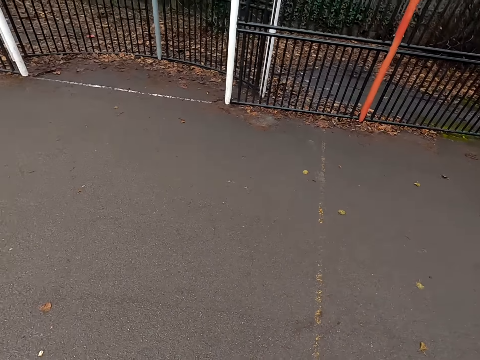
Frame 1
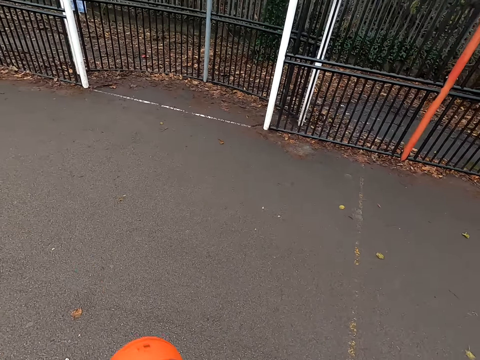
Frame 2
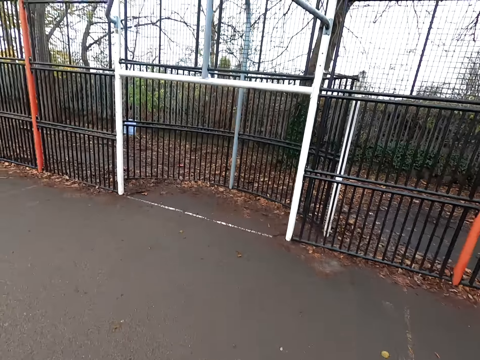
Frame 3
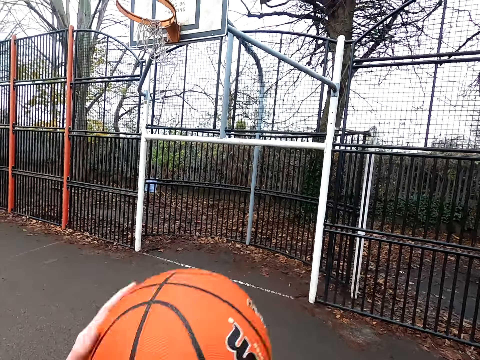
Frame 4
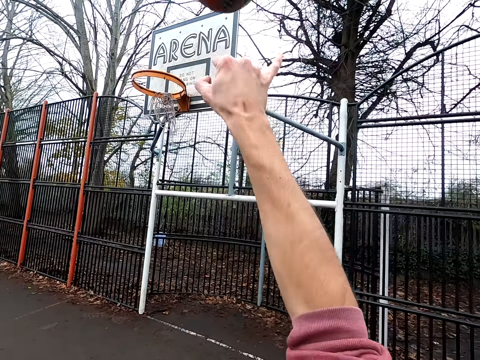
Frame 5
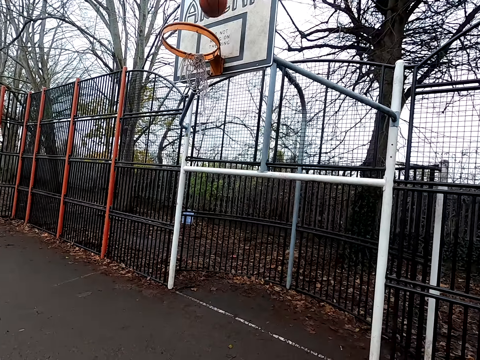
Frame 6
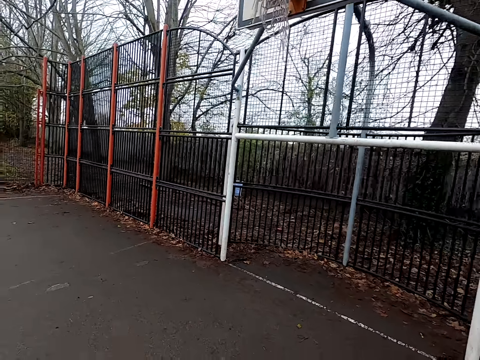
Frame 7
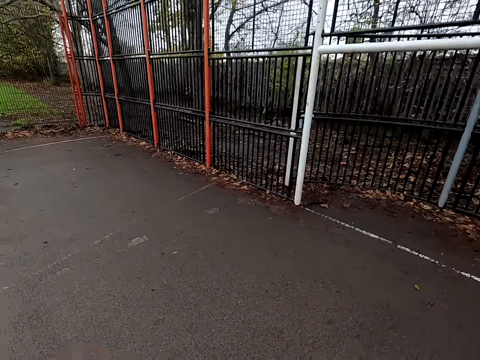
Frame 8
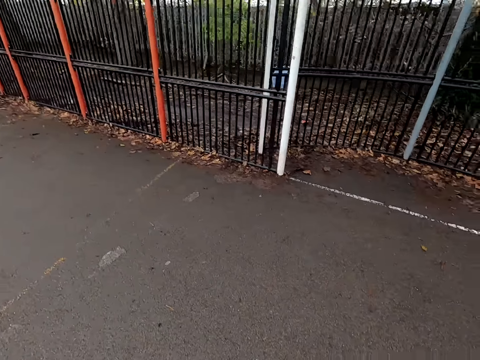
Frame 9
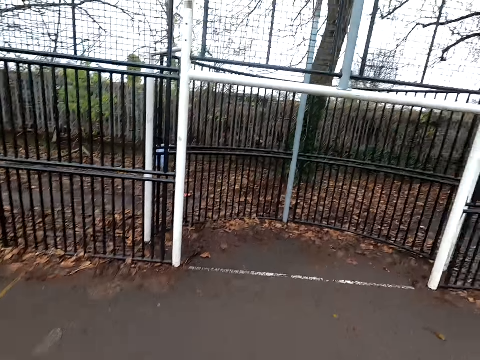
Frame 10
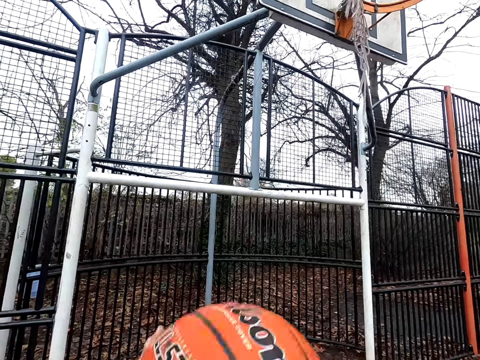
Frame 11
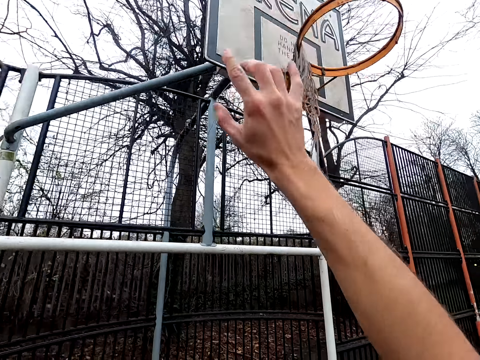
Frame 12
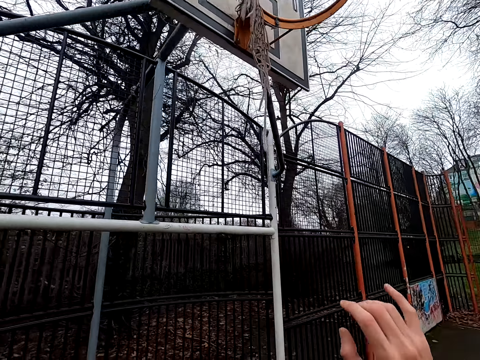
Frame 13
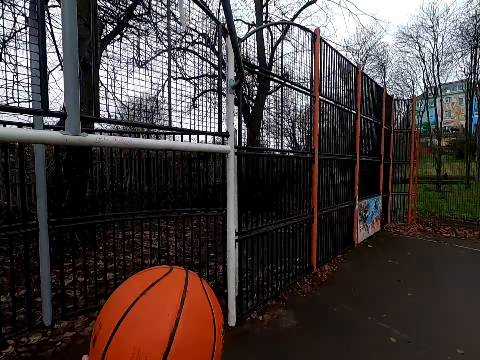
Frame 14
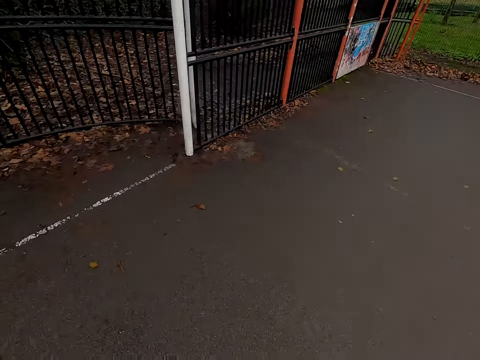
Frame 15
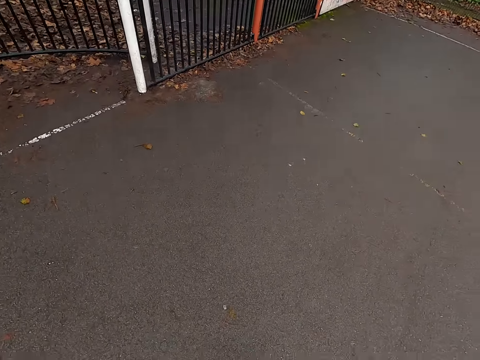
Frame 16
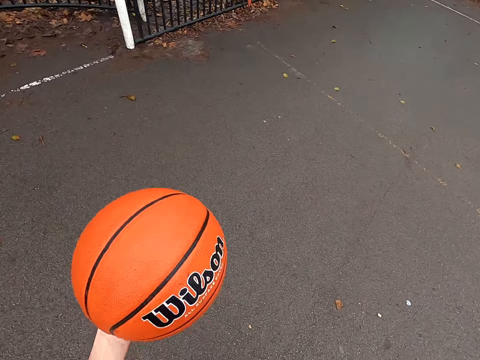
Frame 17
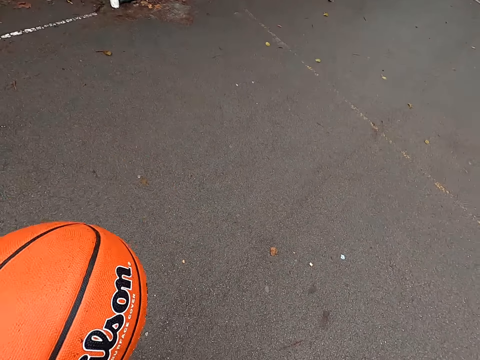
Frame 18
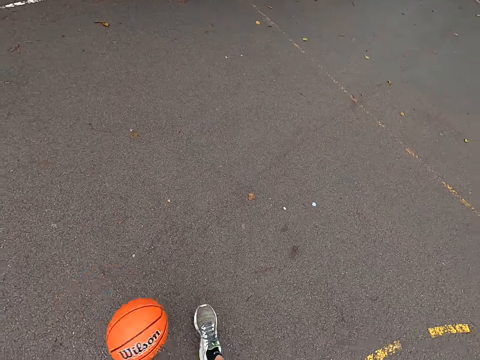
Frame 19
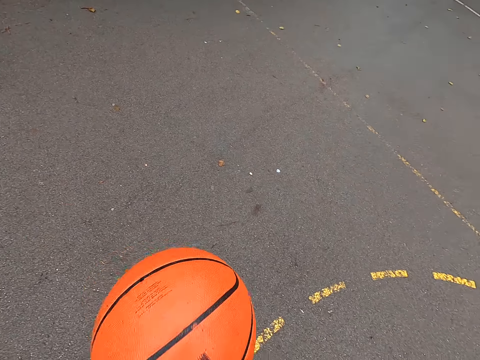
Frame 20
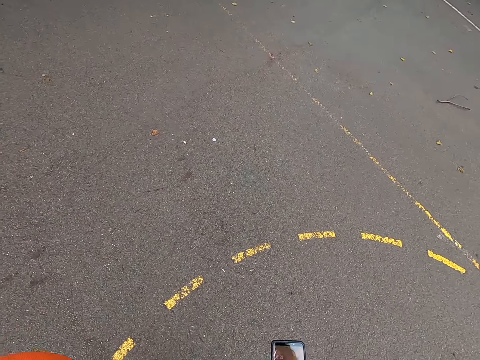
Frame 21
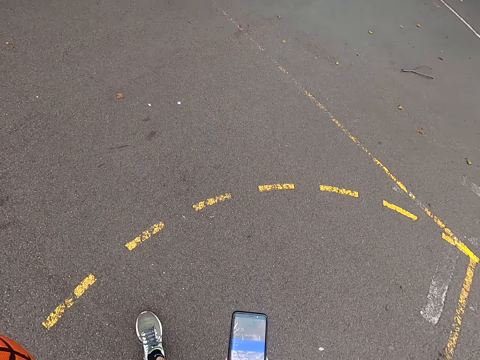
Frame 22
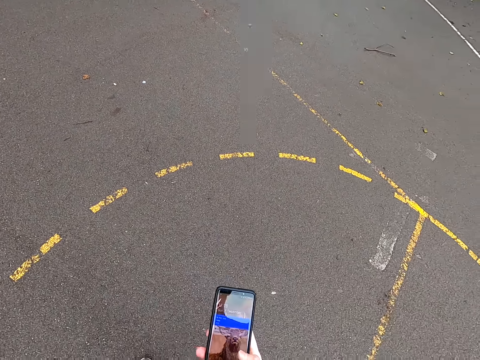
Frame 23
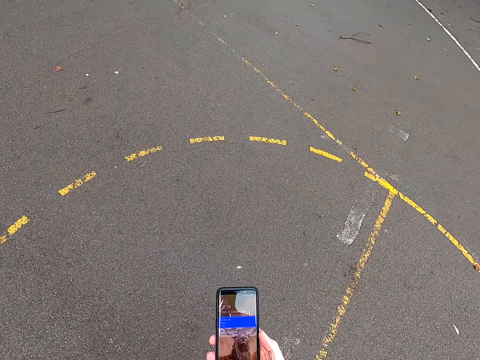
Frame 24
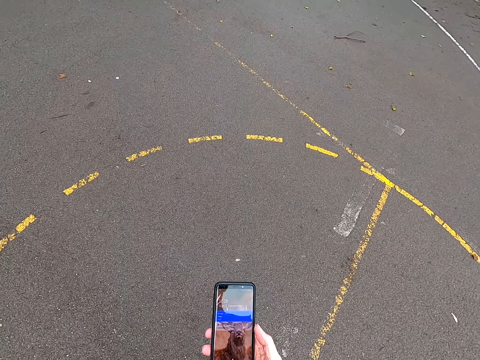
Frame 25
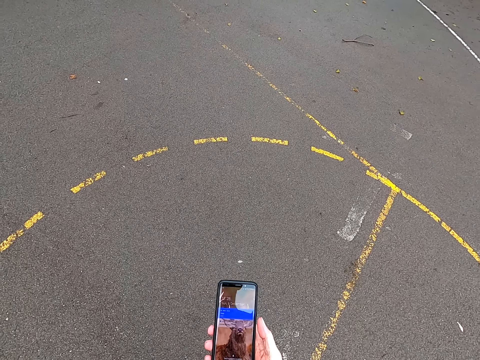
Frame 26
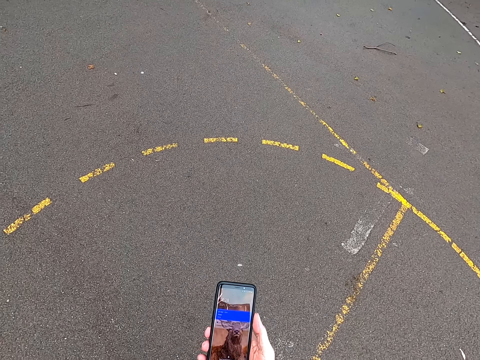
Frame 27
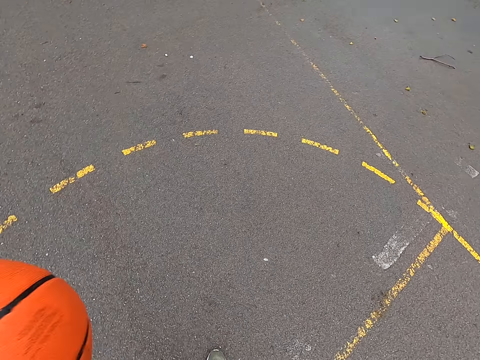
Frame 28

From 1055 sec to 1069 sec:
The camera wearer bounces the ball. They throw the ball. They walk around. They dribble the ball. They shoot the ball. They take the ball. They bounce the ball. They scroll through the phone.

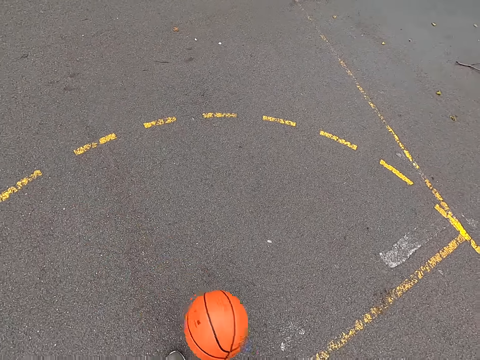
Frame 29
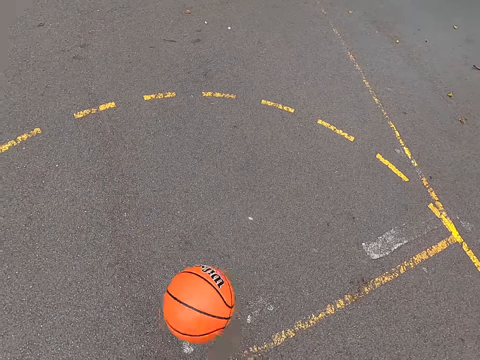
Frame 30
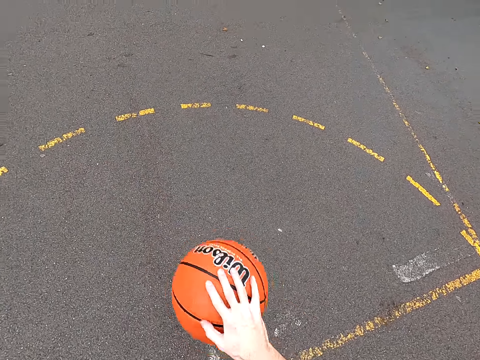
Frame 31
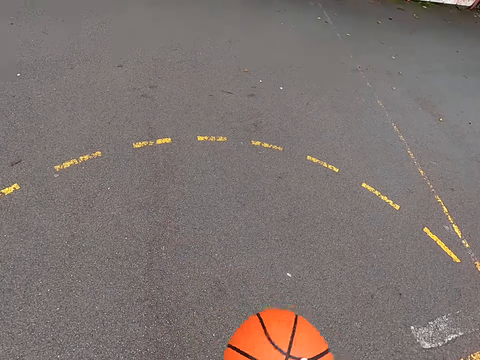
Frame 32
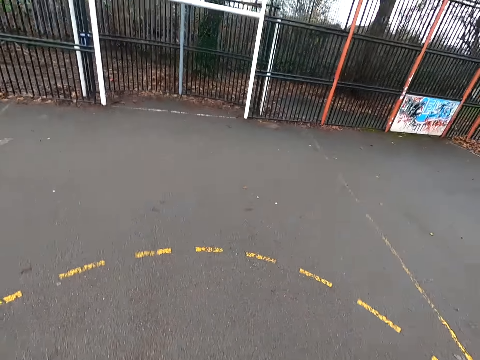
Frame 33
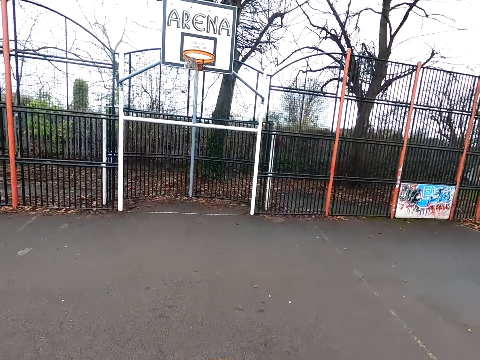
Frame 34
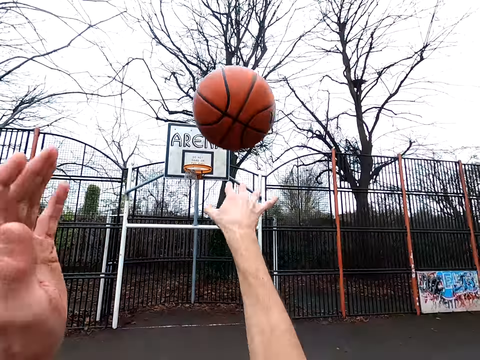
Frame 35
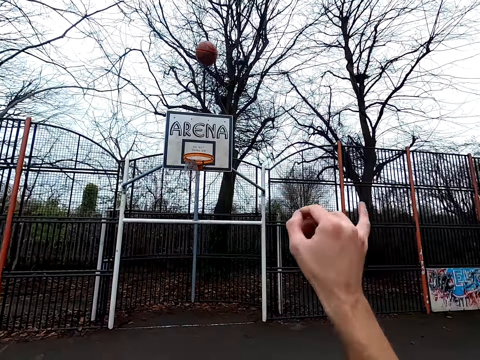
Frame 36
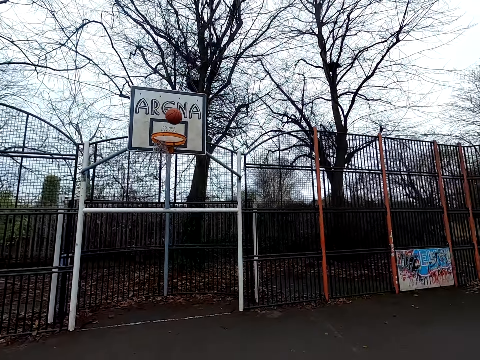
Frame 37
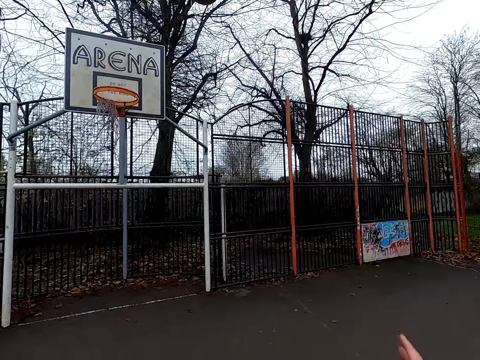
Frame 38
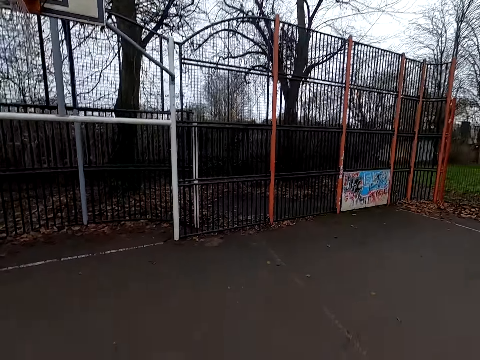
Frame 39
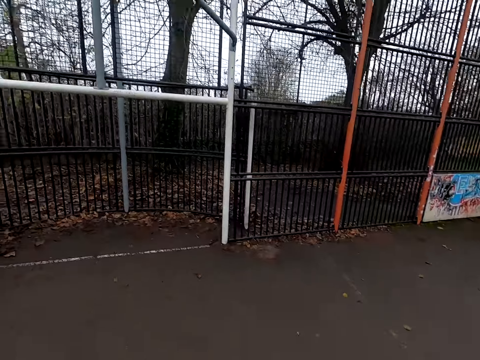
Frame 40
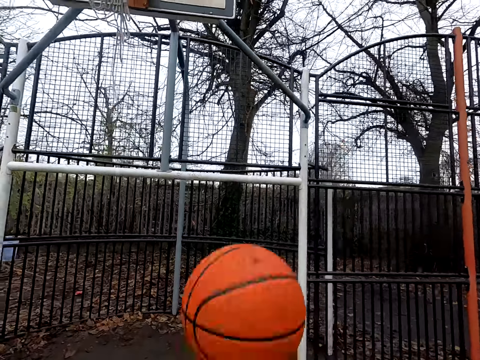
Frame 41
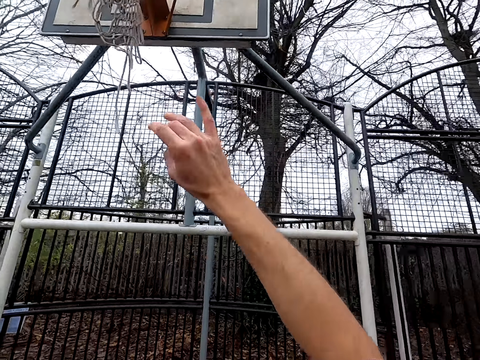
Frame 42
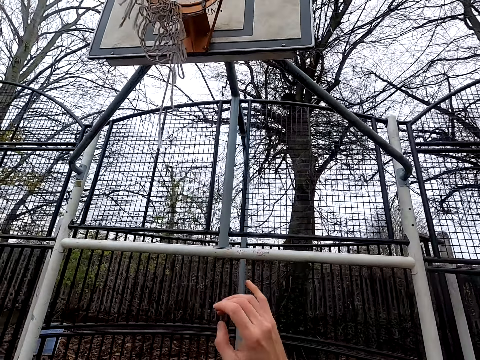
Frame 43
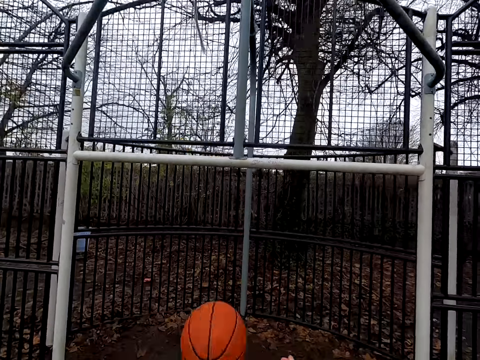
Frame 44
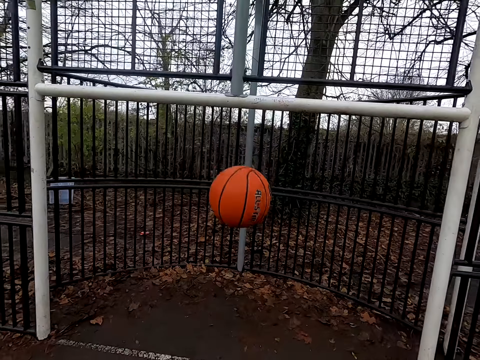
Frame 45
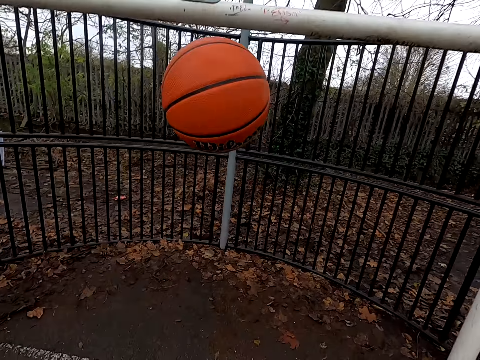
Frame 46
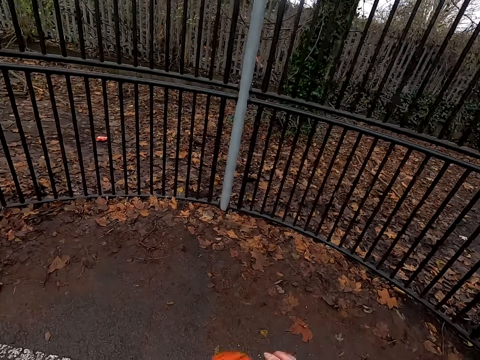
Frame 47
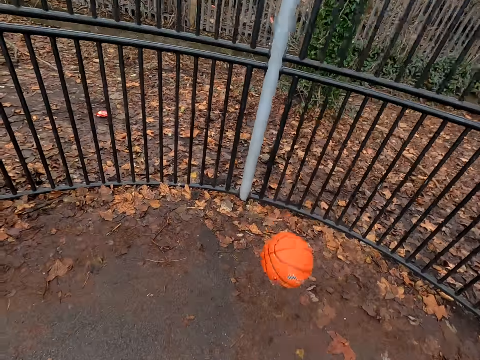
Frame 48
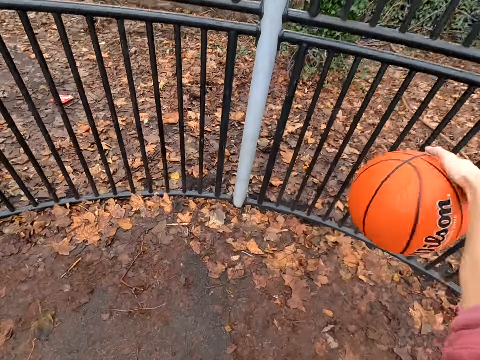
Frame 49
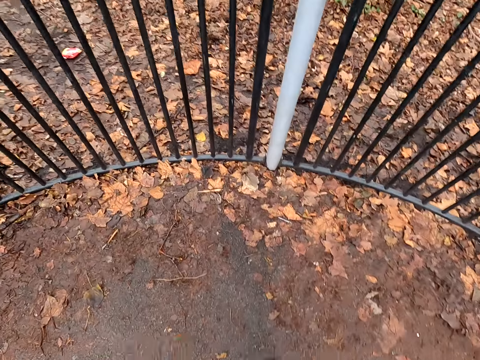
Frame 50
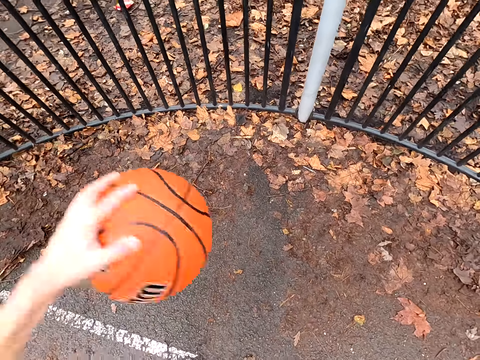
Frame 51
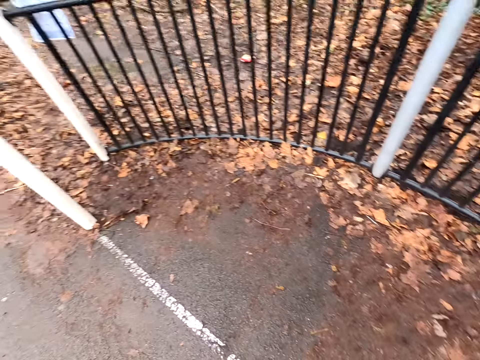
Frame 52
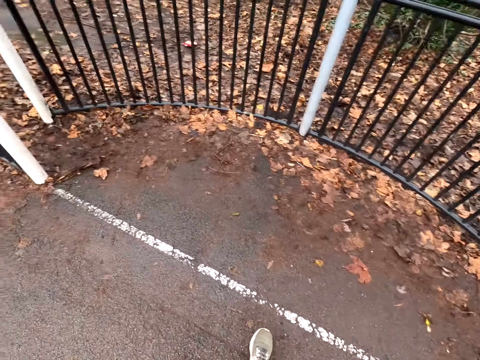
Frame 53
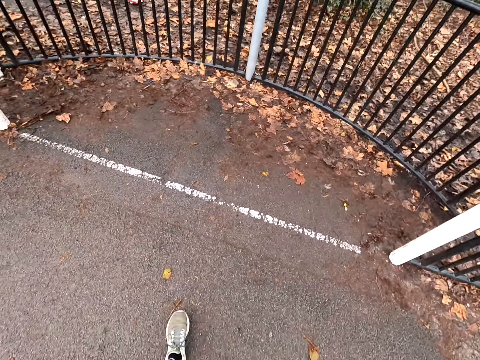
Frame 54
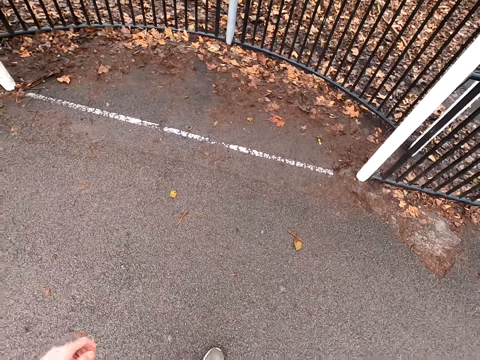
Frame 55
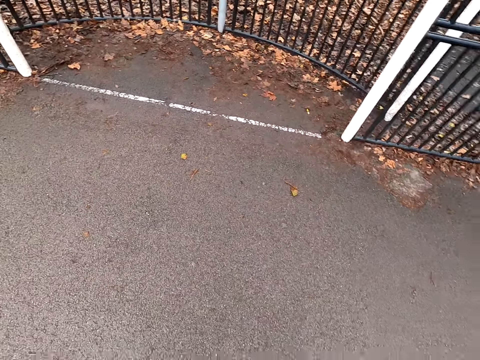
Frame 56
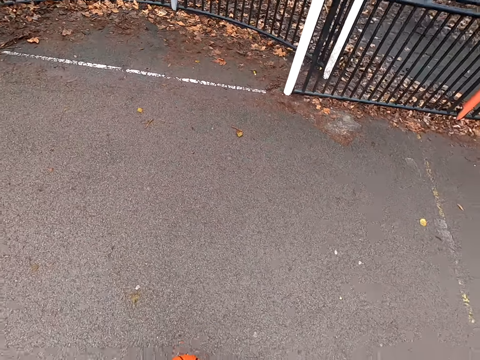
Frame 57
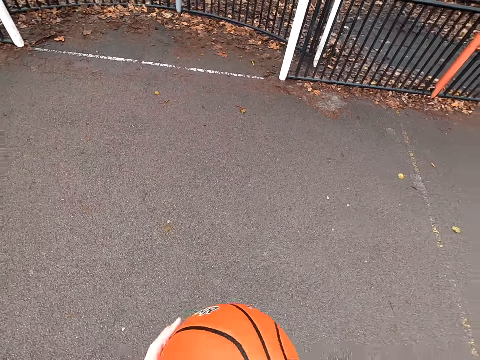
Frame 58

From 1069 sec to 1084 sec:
The camera wearer puts the phone away. They bounce the ball. They throw the ball. They bounce the ball and take the ball. They throw the ball. They take the ball. They bounce the ball.
